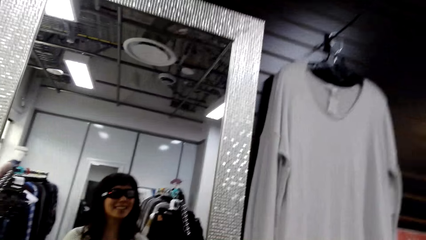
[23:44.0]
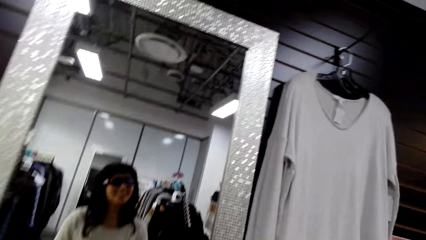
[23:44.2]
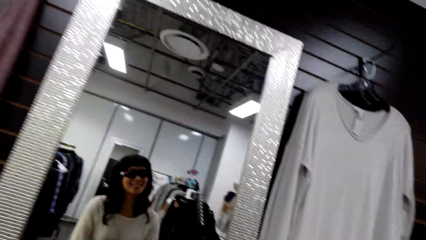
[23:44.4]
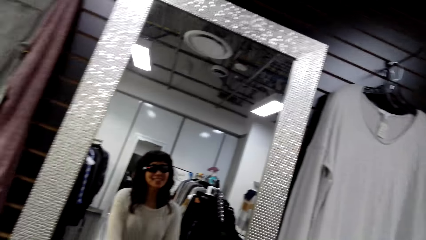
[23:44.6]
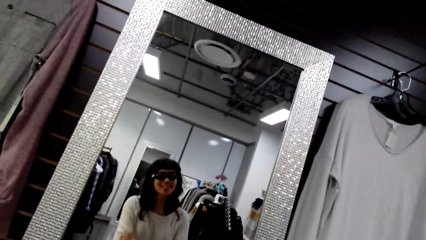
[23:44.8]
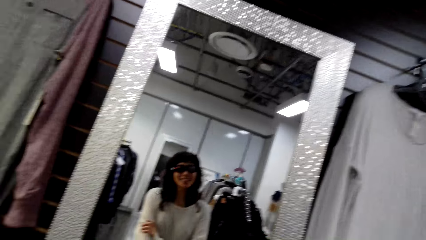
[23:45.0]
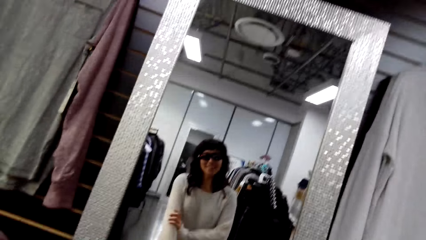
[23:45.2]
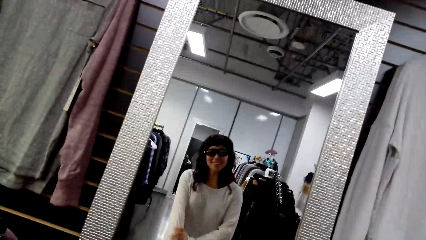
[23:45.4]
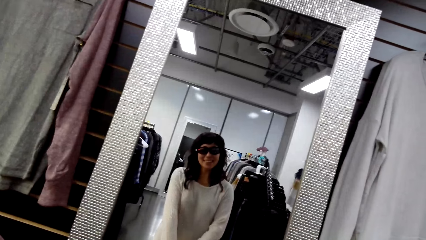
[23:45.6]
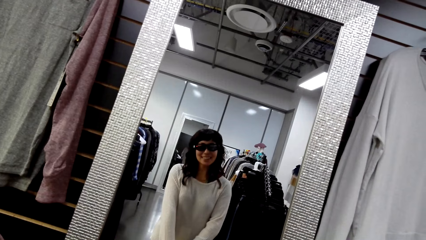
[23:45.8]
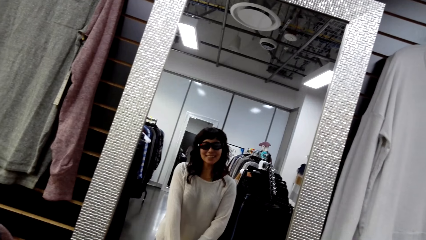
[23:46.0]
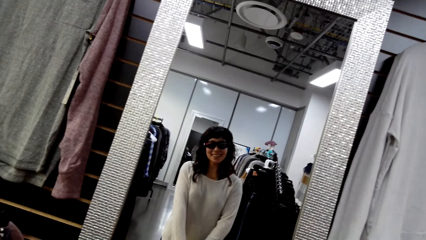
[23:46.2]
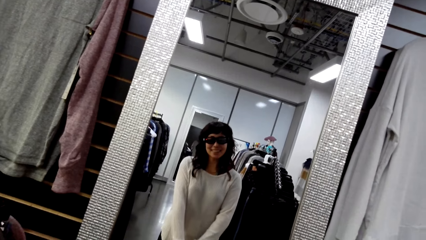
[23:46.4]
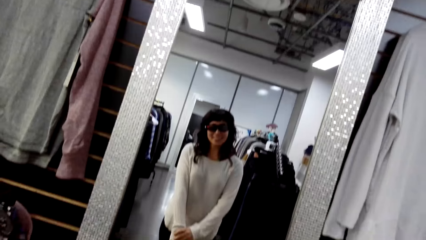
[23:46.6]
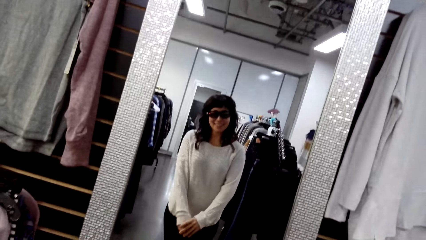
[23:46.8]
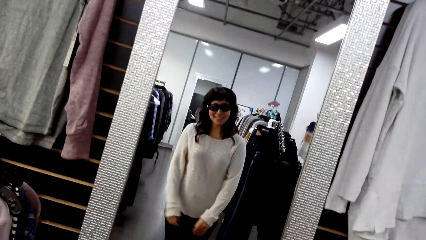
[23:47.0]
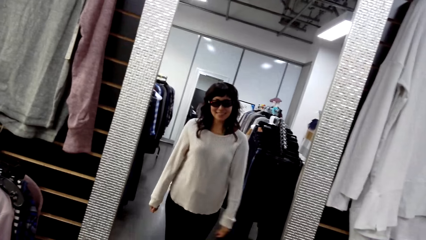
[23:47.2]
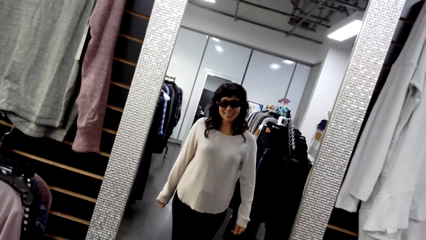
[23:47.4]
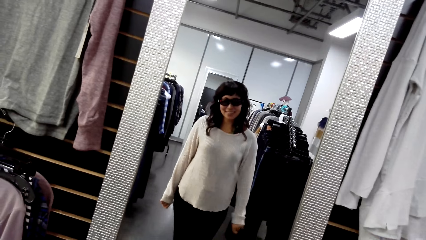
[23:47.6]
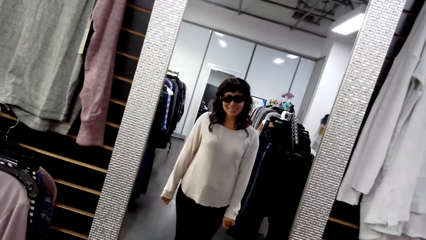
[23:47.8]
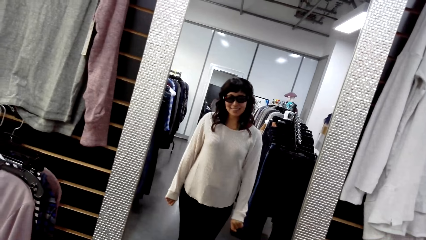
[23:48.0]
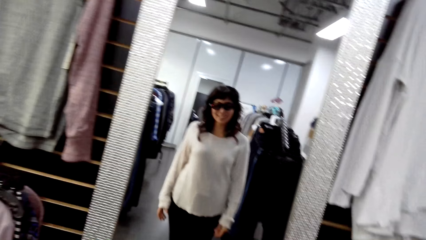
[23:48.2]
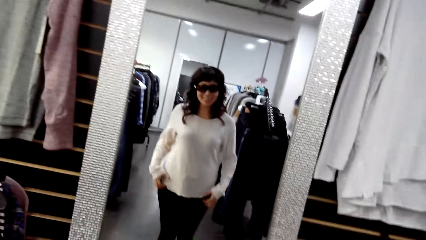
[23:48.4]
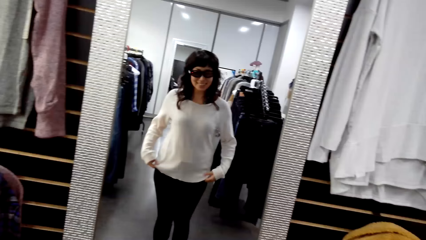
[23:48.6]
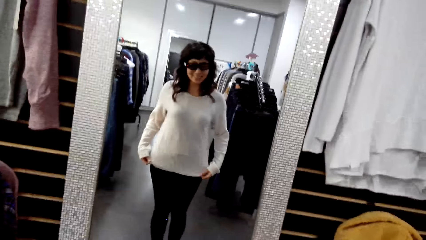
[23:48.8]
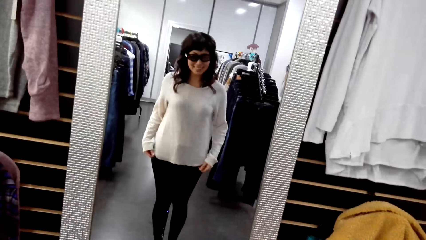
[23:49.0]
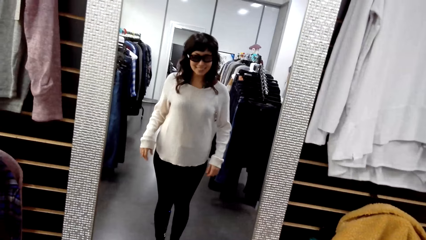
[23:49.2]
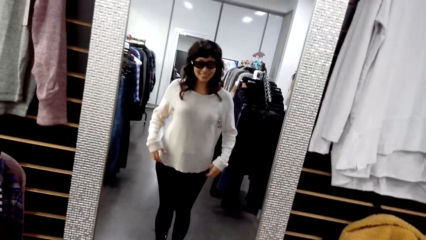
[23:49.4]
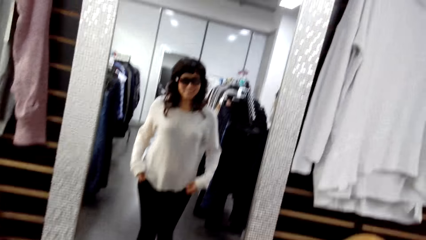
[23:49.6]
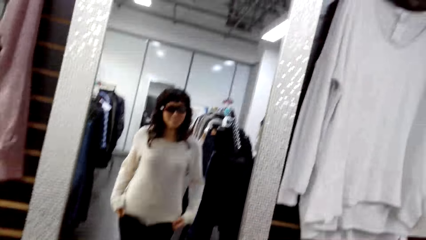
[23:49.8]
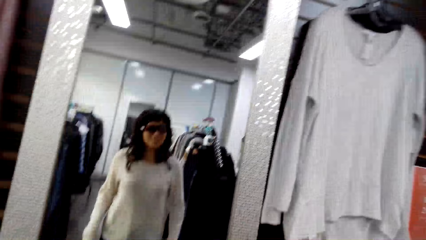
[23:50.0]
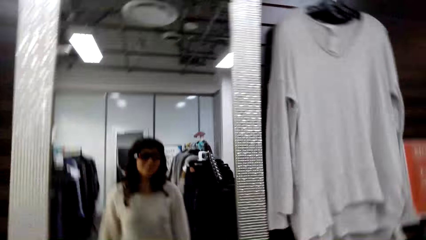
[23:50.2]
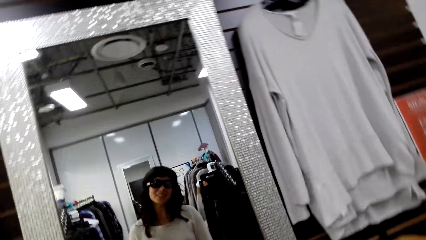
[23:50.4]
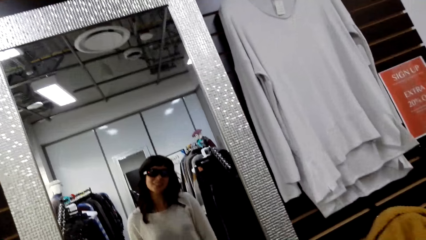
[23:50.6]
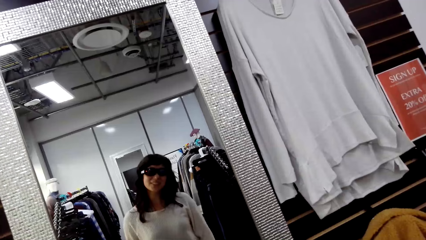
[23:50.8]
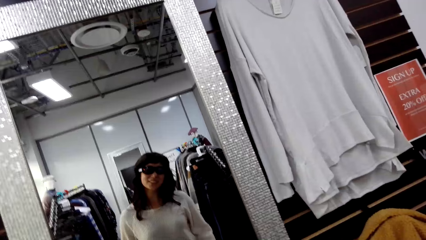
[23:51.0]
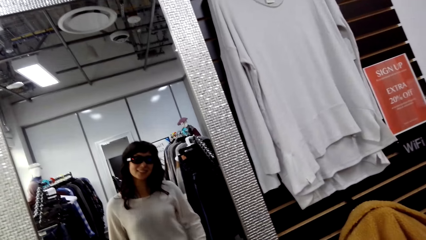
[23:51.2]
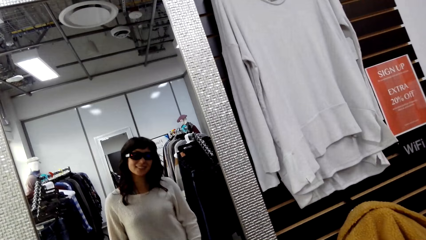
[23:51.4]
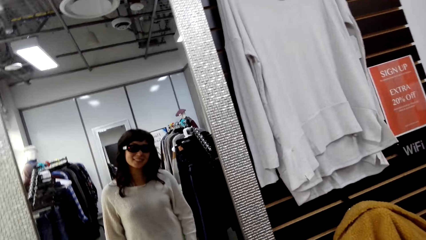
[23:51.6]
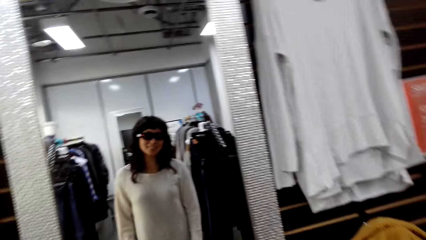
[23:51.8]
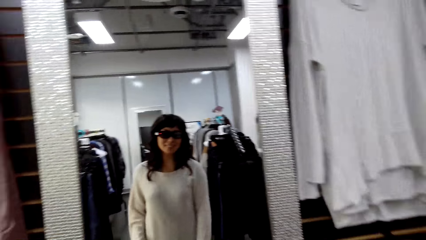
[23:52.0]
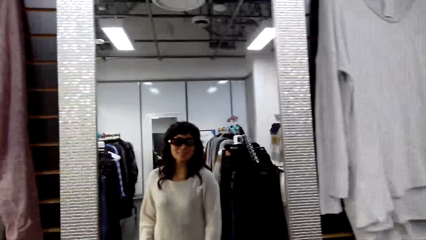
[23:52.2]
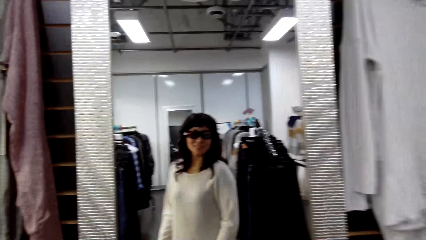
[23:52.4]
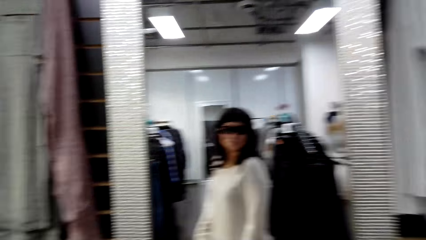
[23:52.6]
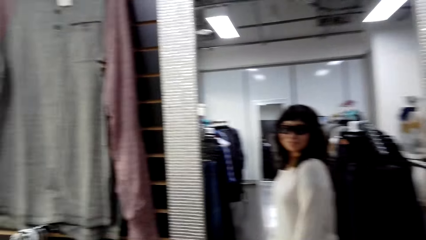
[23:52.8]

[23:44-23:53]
The camera wearer adjusts a cloth. They turn around.

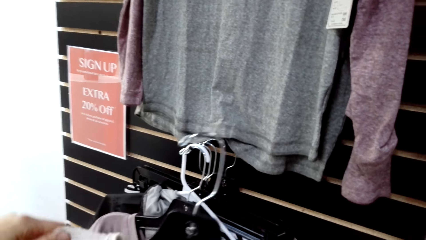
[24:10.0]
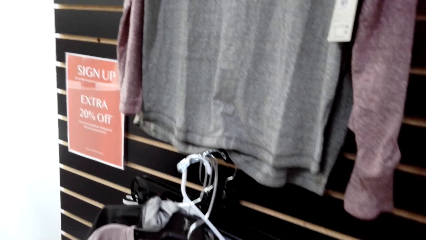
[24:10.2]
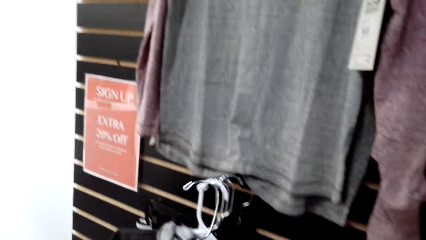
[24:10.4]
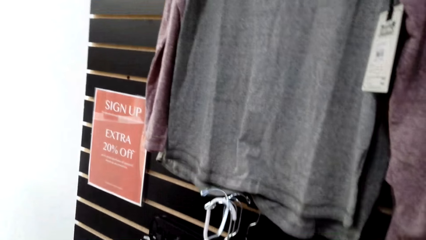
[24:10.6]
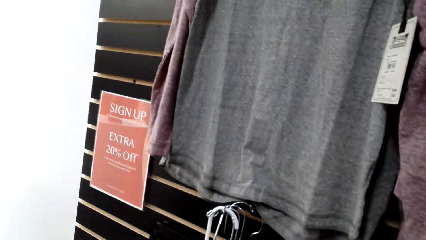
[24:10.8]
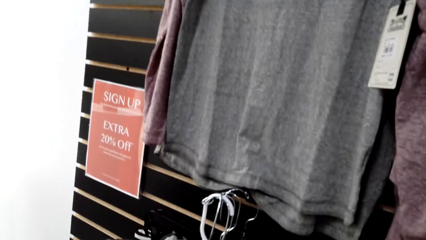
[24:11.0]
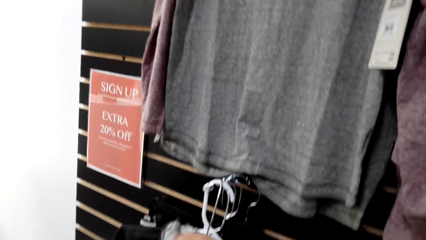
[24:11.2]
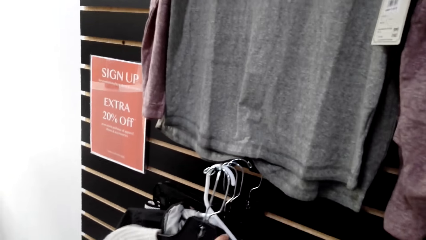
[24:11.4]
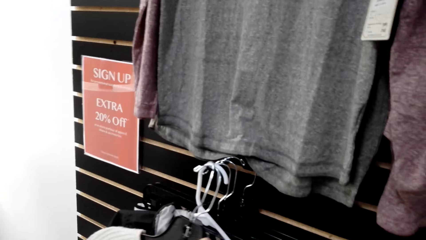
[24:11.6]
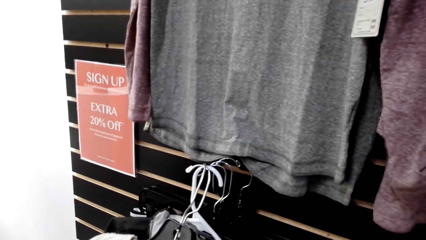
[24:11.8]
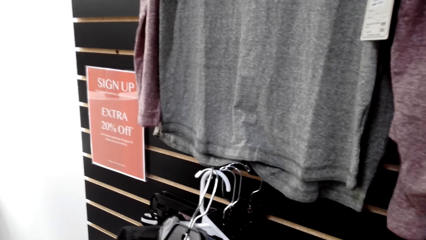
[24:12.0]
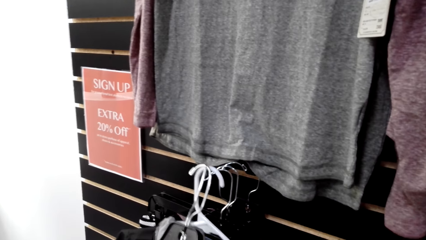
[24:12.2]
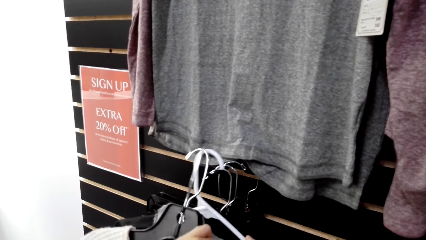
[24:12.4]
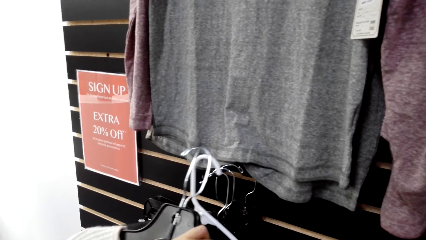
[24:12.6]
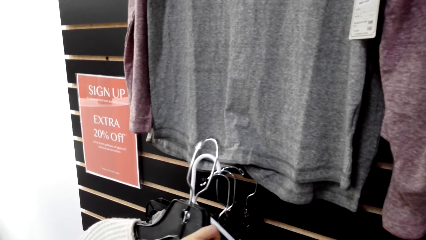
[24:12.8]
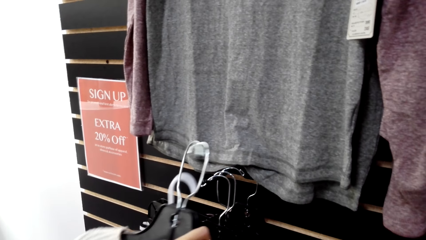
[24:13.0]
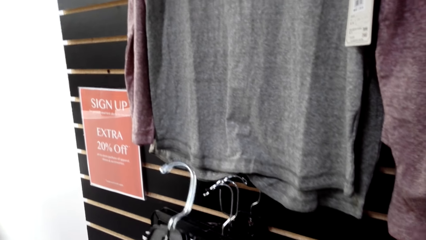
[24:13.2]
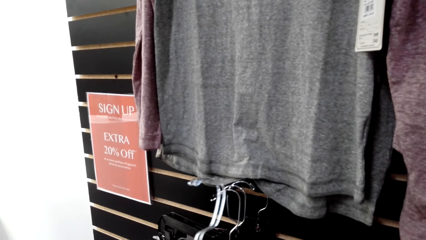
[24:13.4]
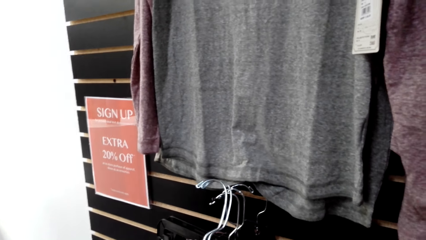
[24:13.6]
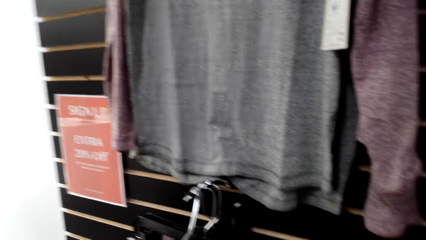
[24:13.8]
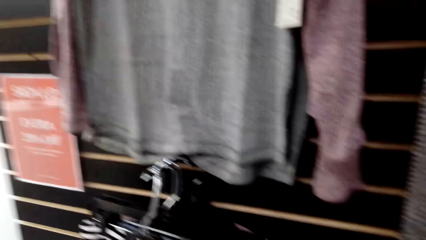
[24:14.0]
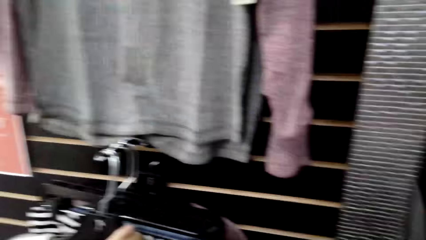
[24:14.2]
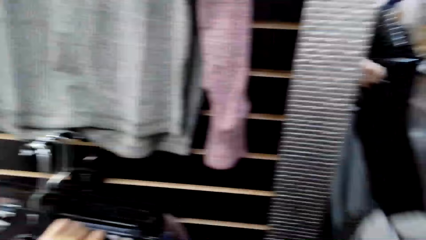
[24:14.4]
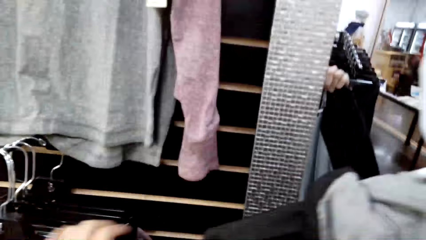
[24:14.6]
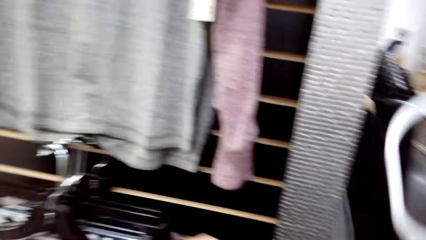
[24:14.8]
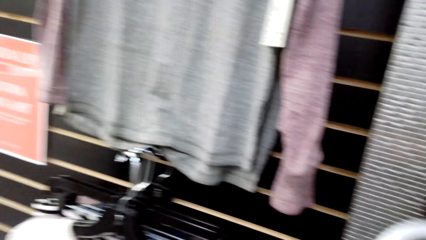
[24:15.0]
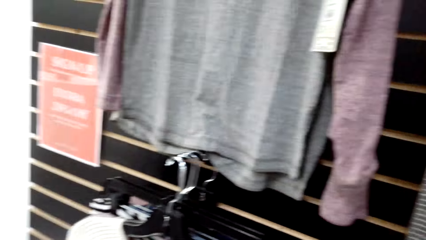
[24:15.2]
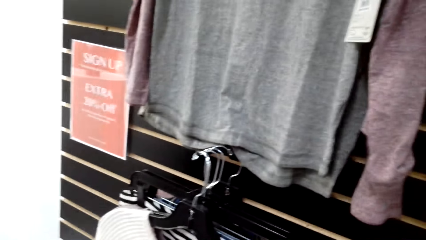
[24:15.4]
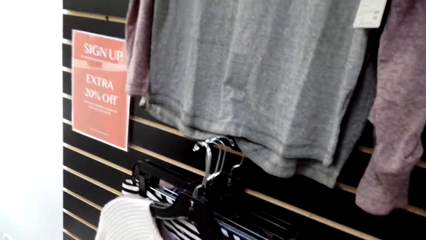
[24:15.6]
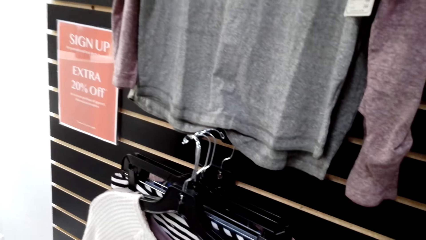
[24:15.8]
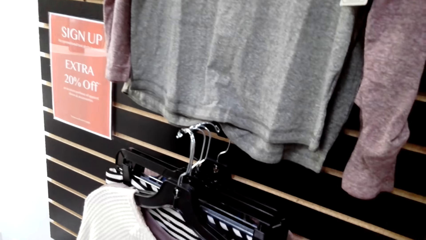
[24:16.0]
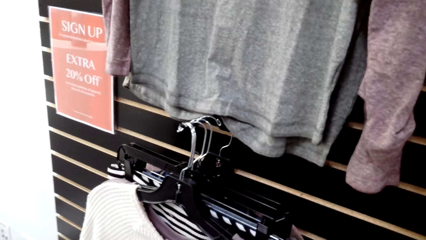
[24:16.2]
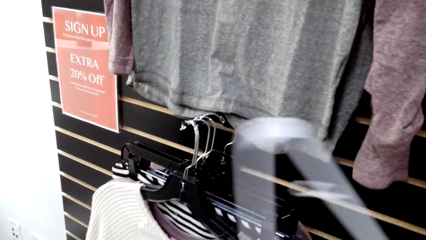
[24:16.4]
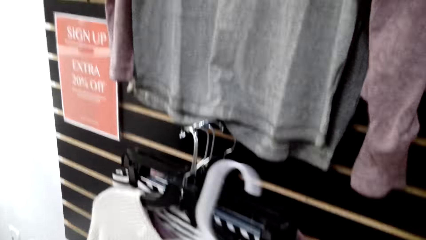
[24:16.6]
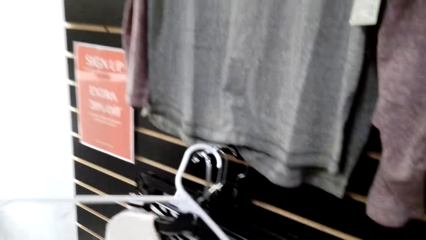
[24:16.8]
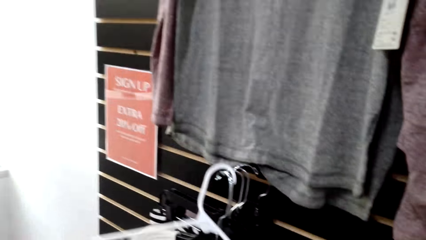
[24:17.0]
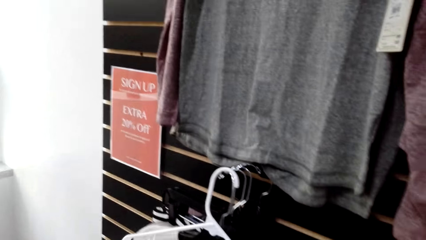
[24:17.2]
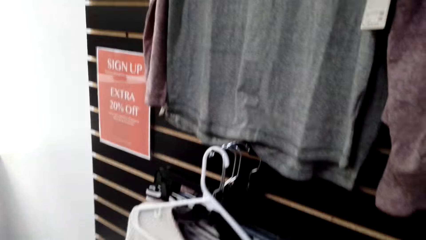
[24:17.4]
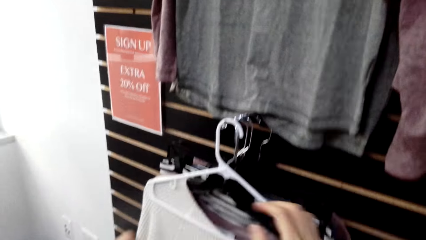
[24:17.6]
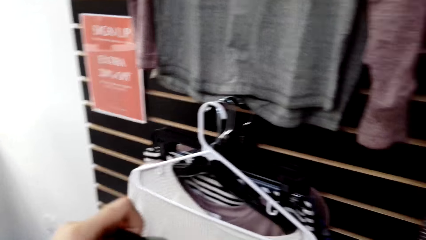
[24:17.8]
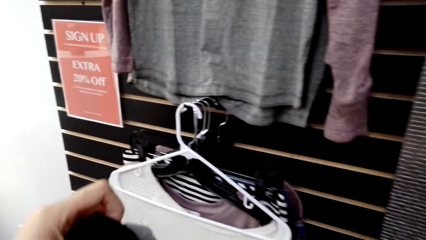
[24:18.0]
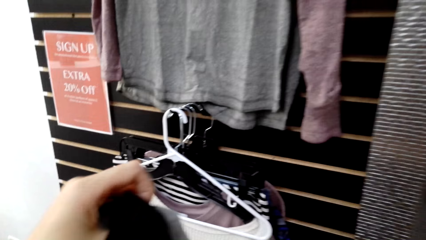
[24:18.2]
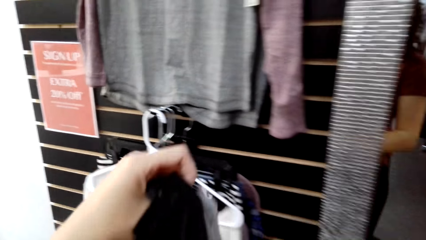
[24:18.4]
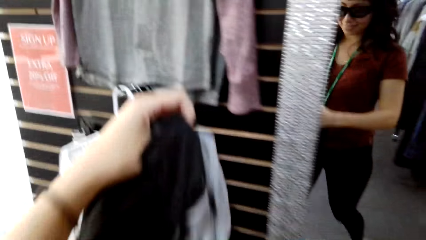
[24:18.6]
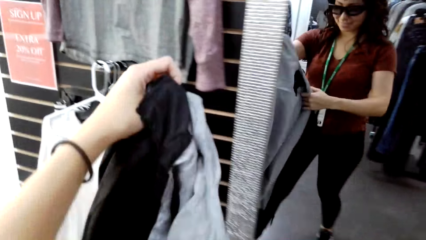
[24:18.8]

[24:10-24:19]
The camera wearer puts a hanger on a holder. They hold a cloth. They turn around. They put the hanger back on the holder.
